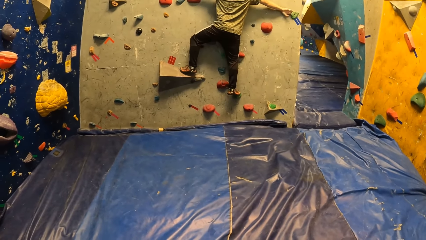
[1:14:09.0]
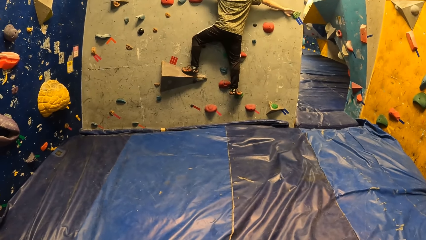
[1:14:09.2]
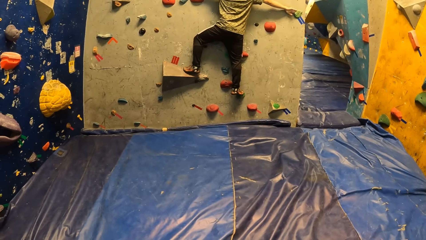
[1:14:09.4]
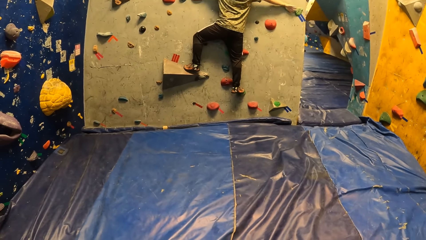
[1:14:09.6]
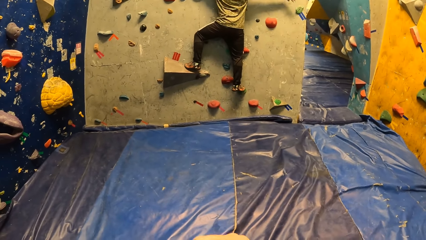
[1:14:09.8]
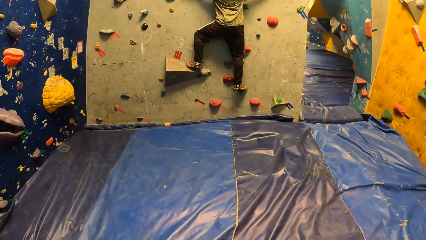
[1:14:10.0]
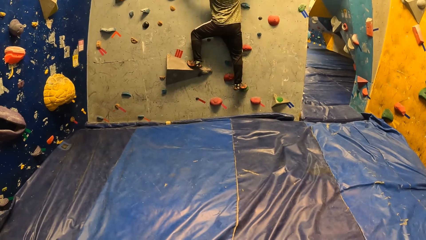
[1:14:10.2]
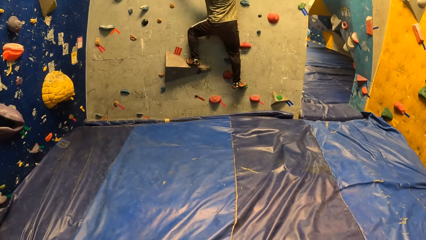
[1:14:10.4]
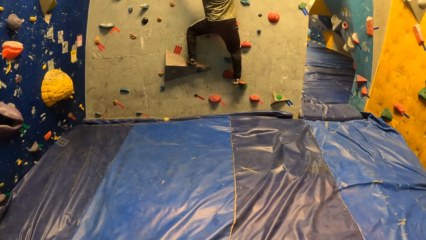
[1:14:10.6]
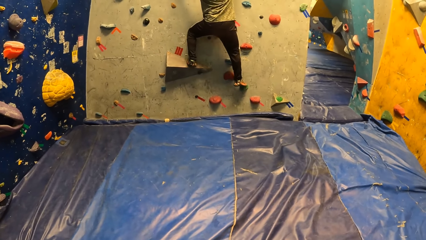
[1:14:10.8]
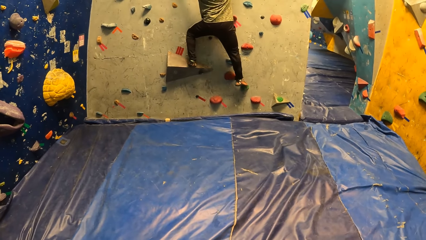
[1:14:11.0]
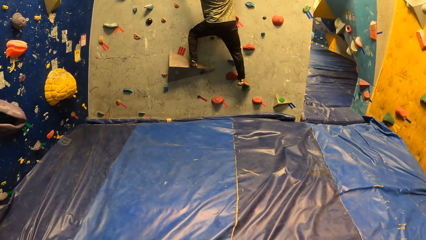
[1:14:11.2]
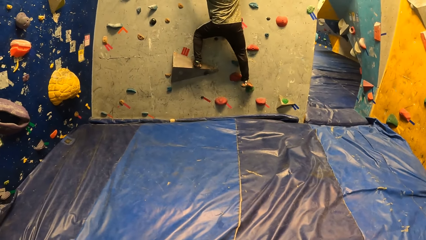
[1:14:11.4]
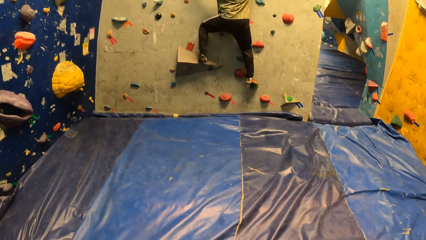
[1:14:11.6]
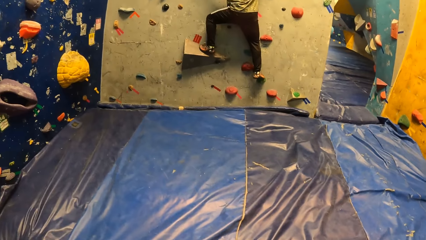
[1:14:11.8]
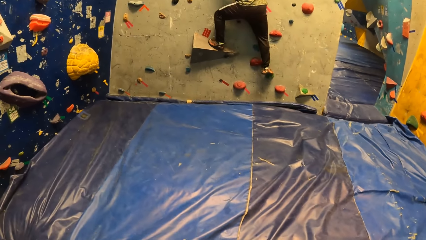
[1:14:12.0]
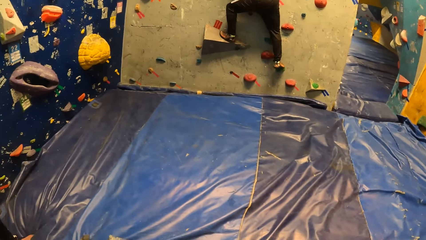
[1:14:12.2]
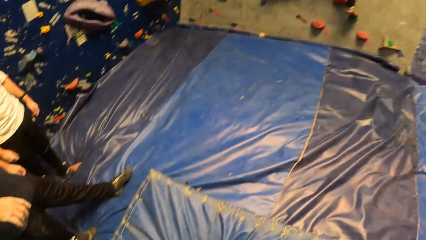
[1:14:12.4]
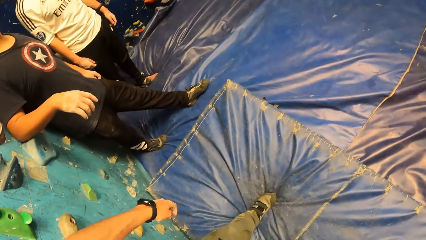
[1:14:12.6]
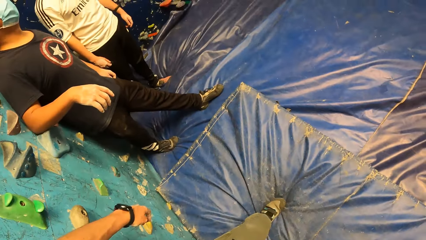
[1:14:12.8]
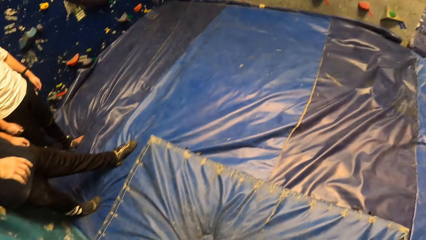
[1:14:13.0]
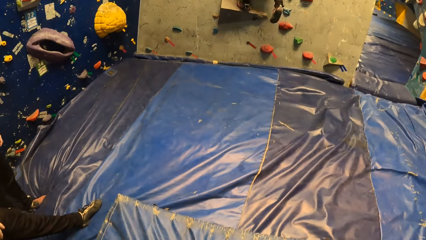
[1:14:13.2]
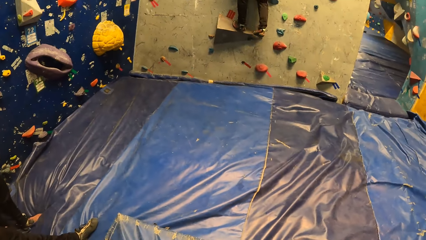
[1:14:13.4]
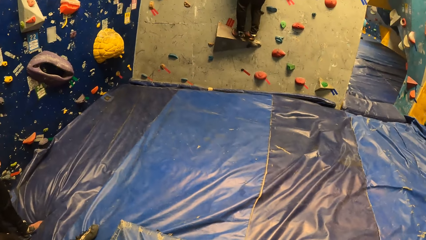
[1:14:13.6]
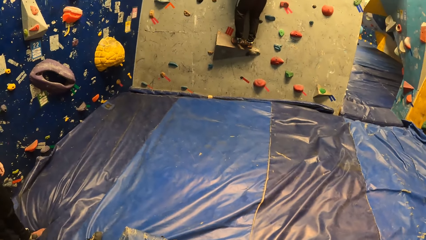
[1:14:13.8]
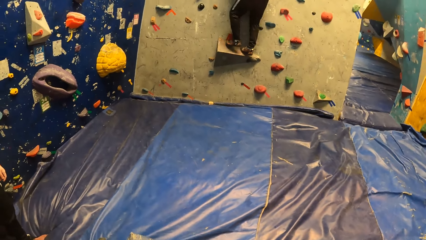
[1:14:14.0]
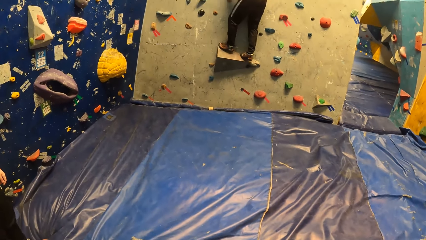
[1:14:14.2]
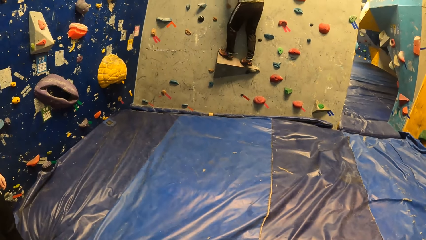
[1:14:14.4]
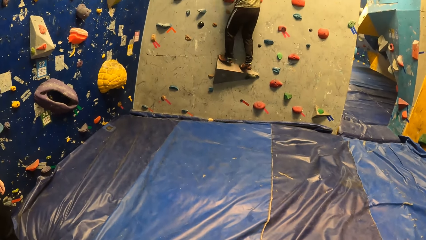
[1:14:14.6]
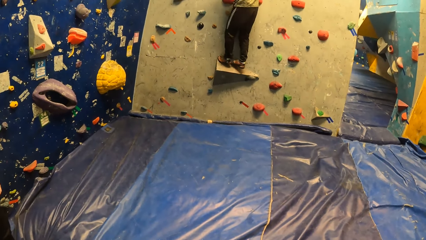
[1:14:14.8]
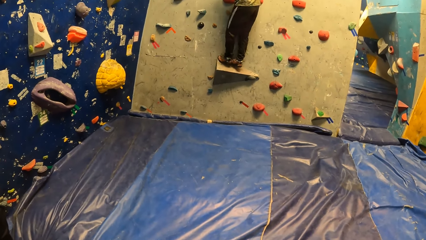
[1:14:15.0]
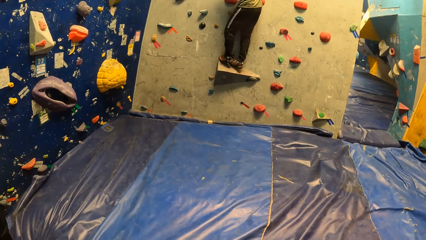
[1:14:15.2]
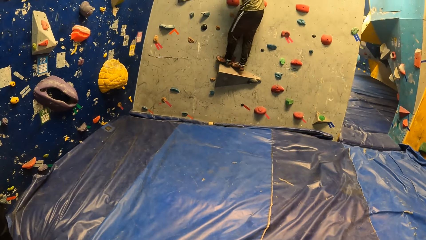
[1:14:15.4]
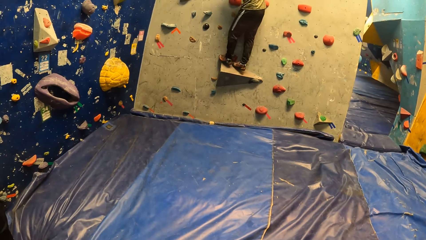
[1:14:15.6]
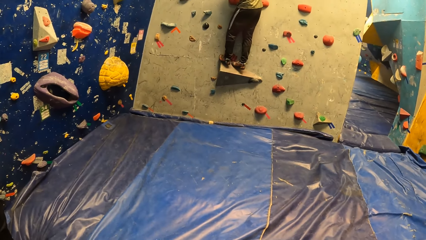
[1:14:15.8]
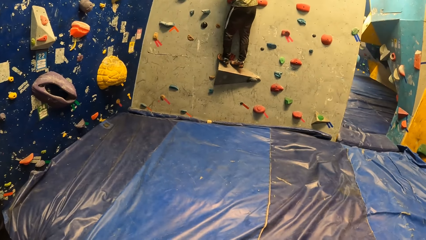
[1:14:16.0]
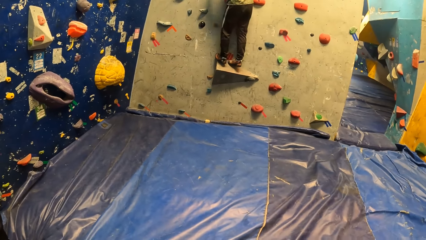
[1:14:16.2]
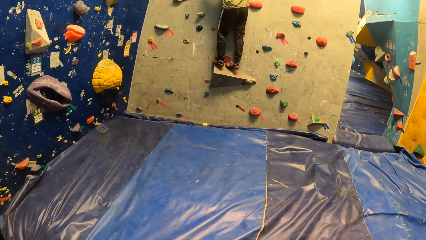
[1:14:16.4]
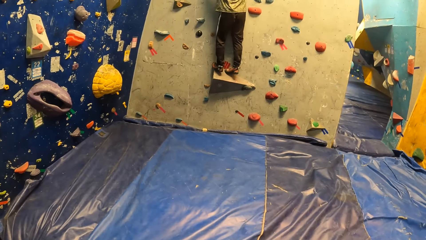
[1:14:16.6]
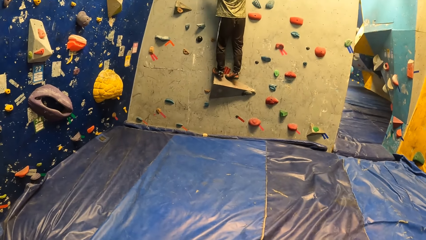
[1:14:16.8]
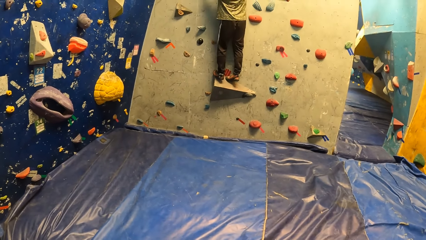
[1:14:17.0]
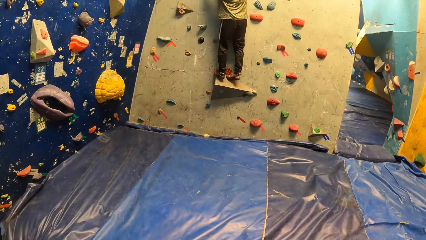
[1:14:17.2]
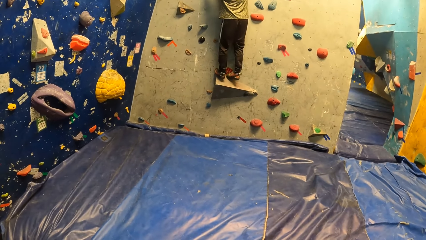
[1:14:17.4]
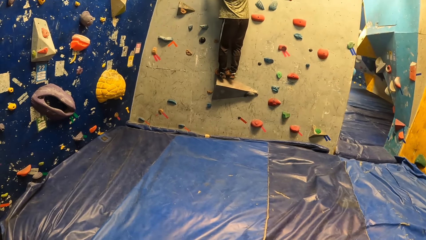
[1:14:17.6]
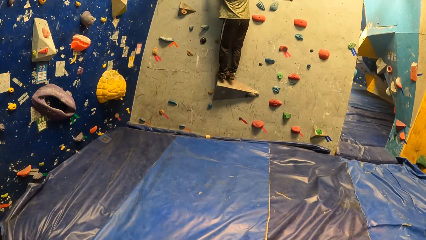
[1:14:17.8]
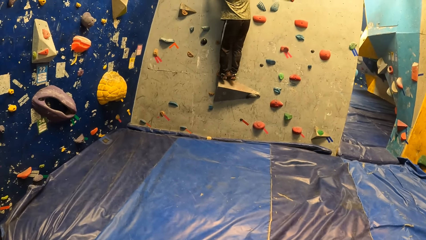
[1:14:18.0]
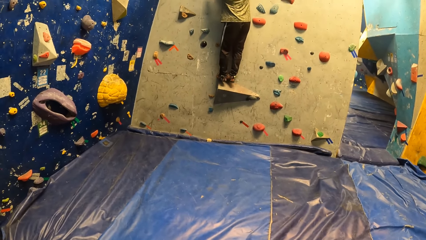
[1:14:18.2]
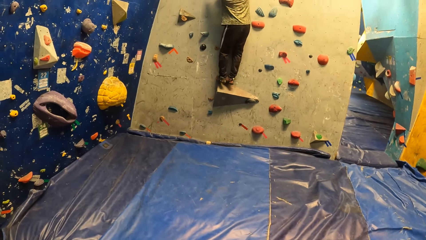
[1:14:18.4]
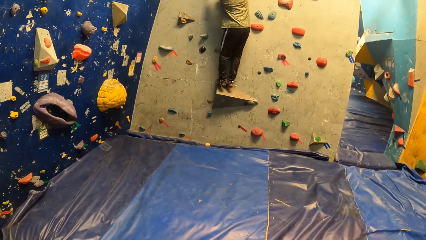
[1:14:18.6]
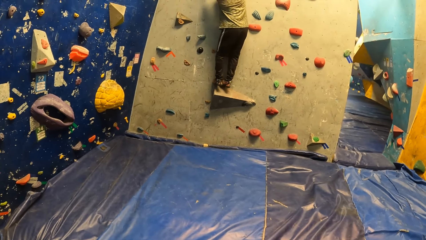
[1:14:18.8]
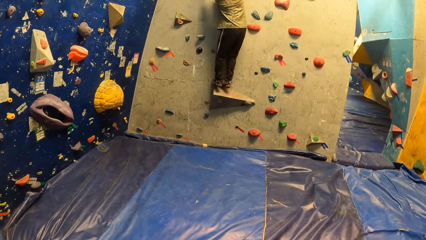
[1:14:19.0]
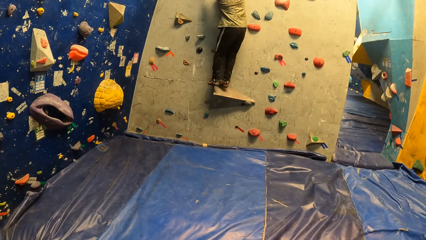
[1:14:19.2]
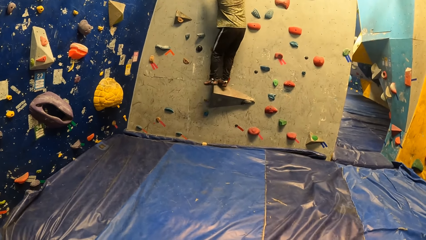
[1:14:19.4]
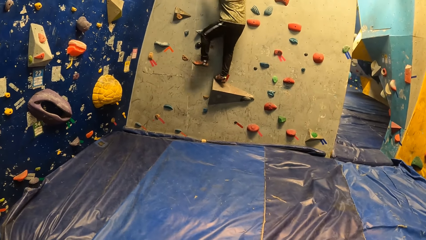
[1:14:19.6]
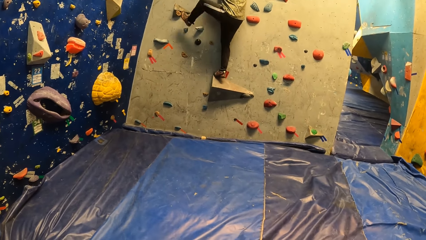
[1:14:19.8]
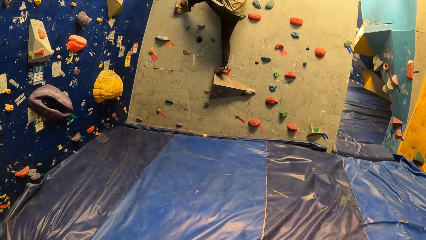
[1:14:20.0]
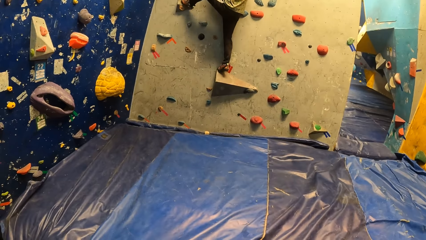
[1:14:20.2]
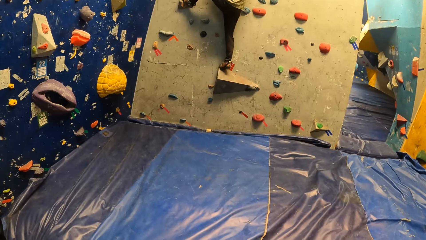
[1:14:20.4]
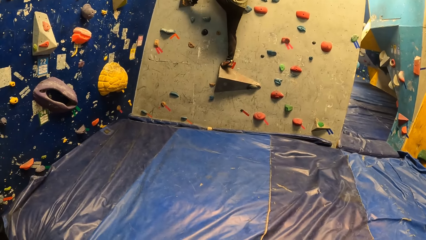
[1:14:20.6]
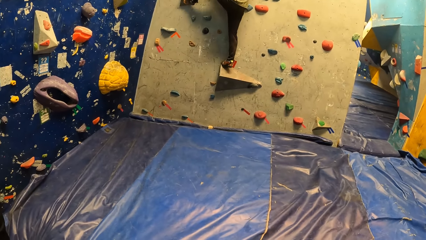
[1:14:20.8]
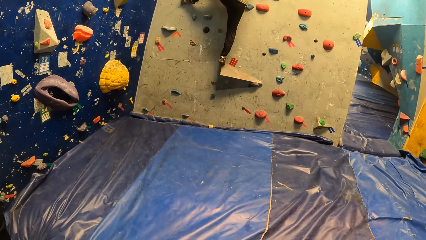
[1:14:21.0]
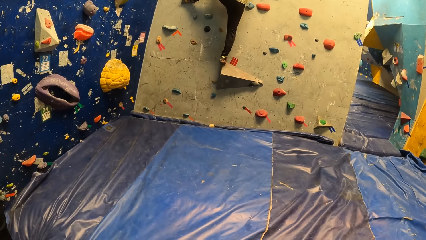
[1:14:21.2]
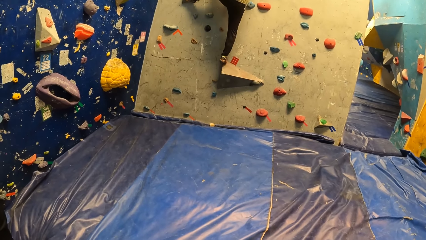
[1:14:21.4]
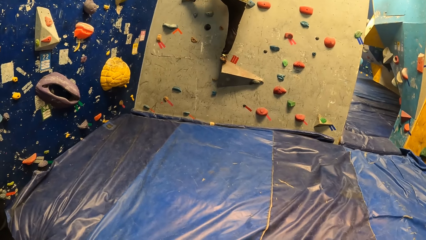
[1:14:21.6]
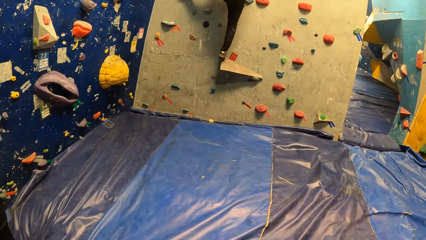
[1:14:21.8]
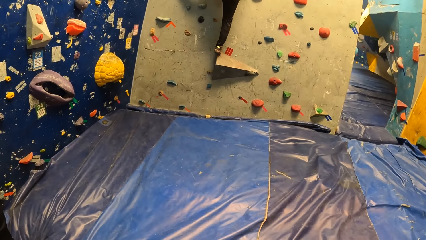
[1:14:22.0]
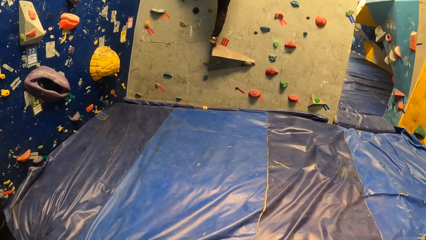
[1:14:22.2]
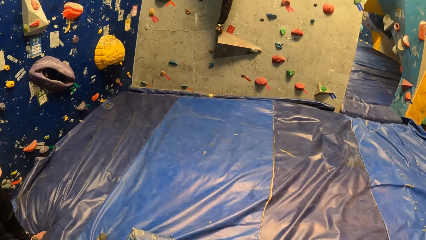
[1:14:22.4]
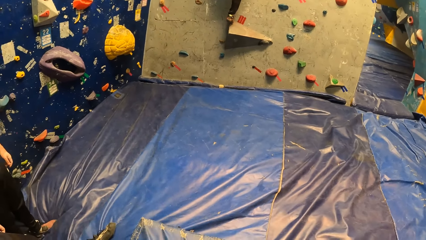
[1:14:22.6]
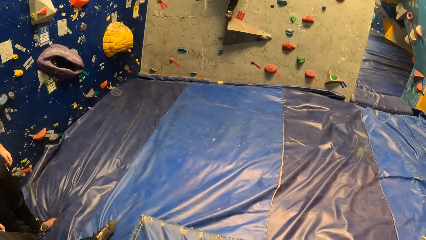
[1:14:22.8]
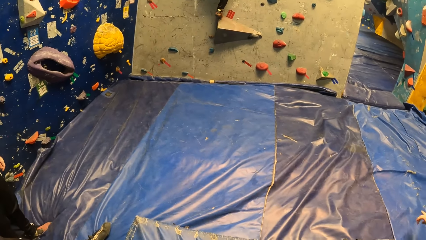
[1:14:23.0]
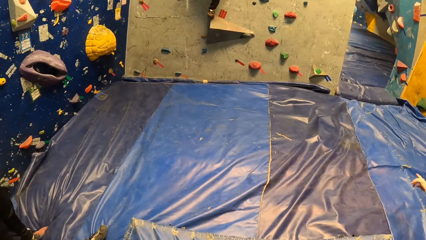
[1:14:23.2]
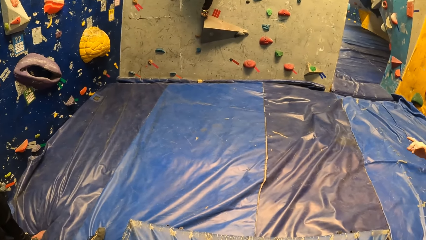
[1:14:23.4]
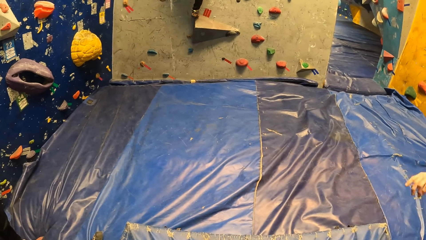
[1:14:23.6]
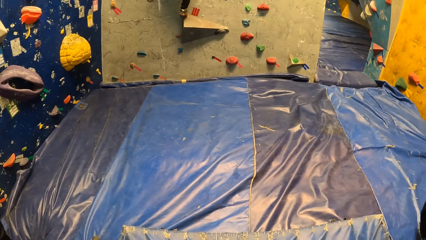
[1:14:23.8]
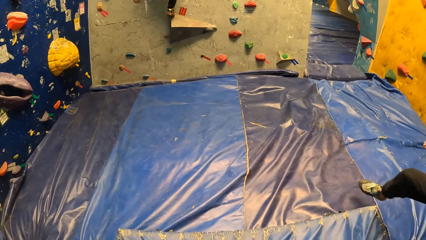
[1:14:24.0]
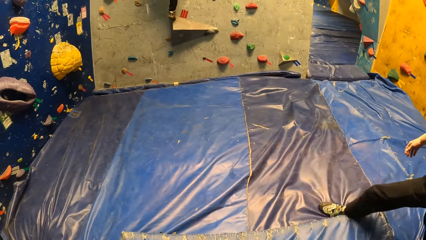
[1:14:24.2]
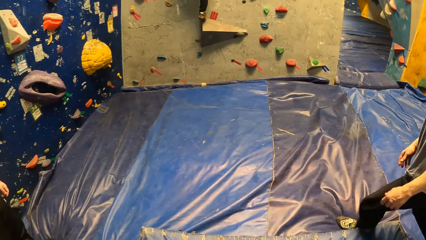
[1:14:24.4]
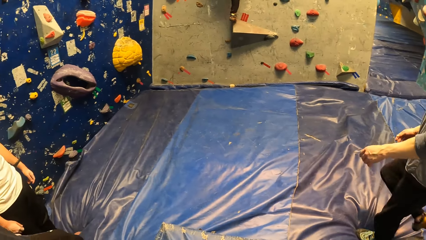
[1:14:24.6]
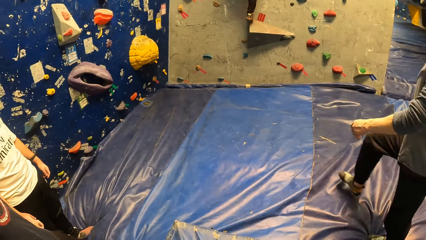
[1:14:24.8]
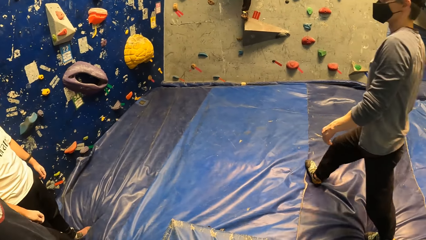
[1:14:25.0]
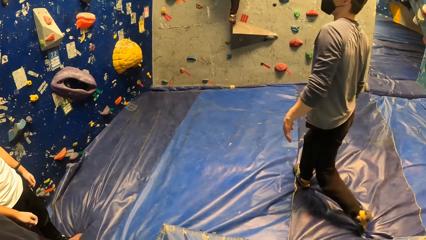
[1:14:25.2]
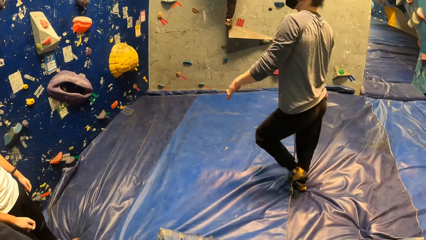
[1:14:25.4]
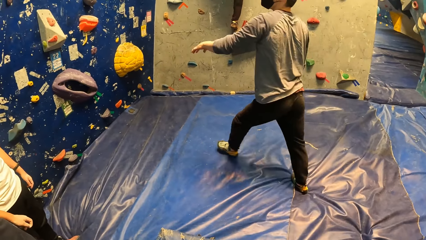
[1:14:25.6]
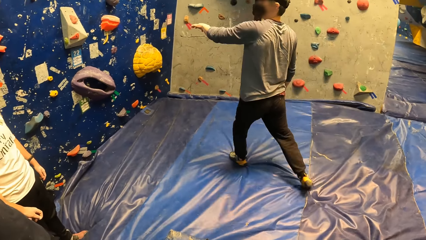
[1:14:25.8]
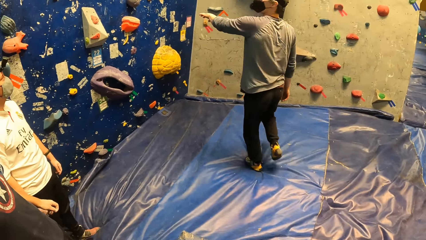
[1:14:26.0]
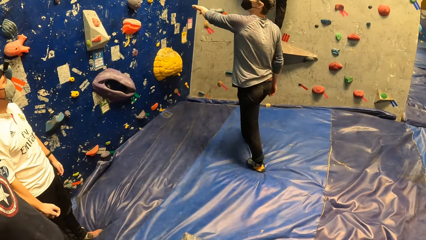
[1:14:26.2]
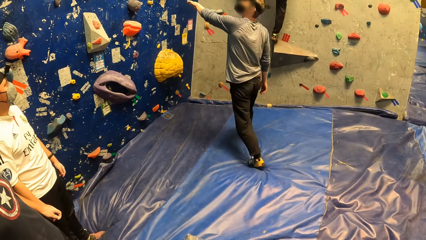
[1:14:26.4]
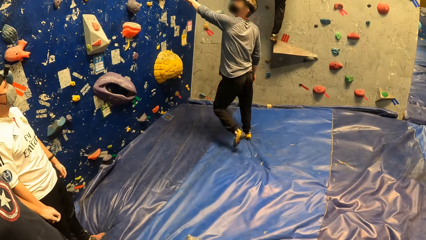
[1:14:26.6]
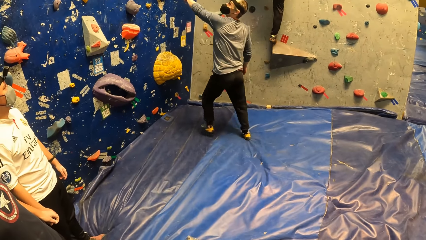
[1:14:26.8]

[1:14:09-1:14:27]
The camera wearer looks around. The man climbs the wall. The camera wearer looks at the man. Another man walks past the camera wearer.
